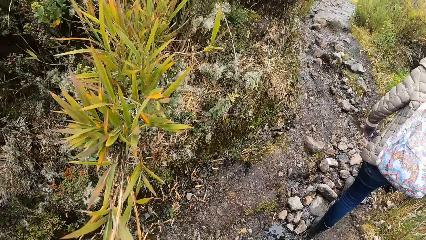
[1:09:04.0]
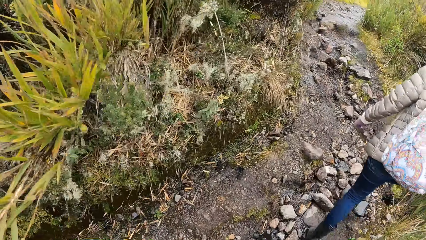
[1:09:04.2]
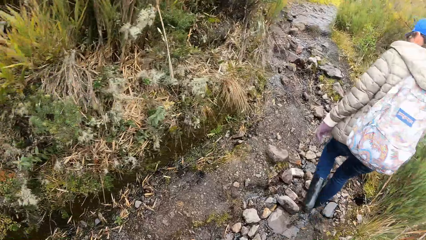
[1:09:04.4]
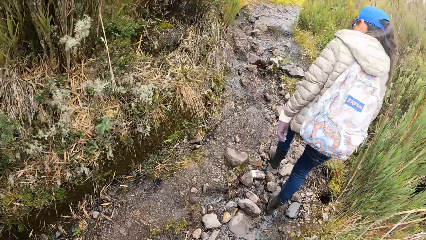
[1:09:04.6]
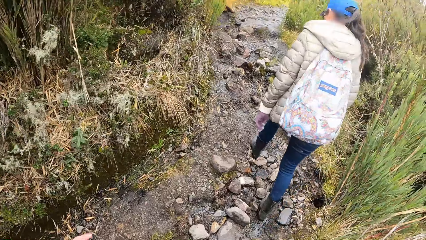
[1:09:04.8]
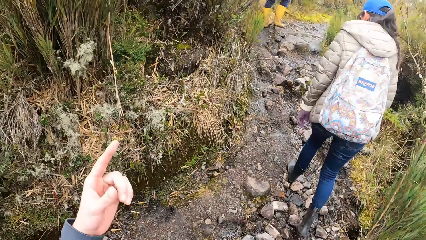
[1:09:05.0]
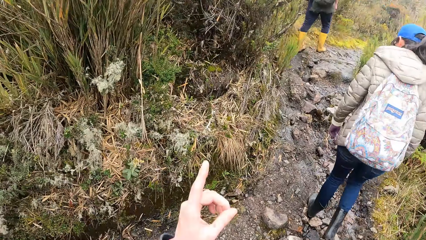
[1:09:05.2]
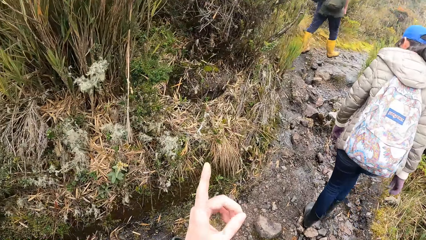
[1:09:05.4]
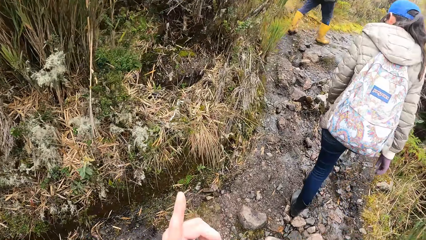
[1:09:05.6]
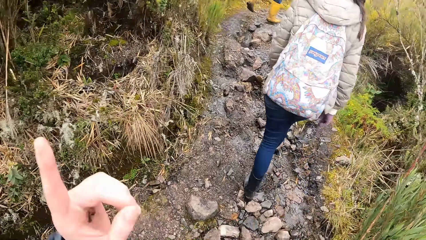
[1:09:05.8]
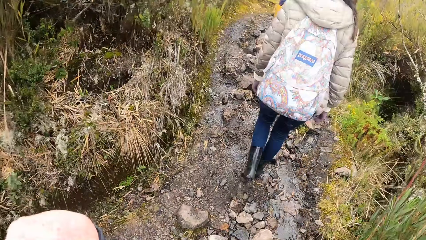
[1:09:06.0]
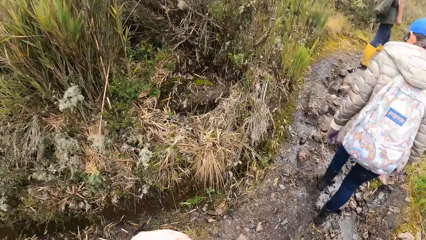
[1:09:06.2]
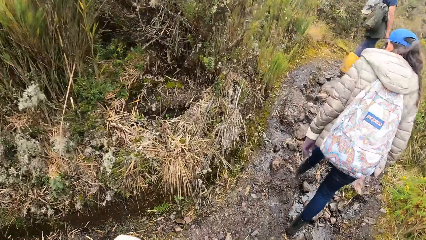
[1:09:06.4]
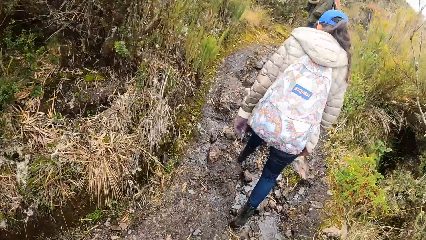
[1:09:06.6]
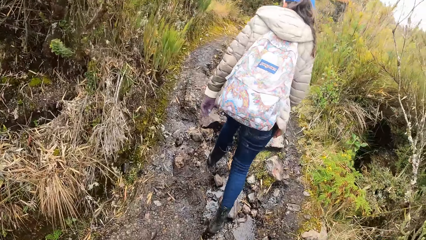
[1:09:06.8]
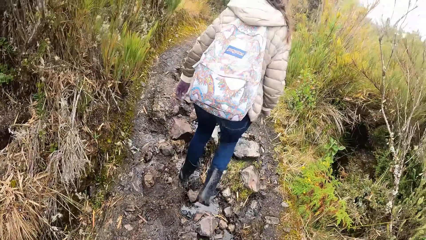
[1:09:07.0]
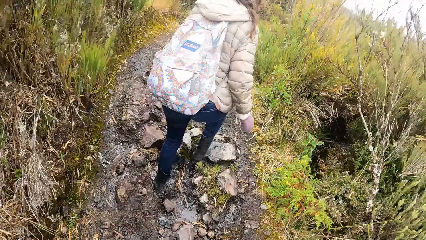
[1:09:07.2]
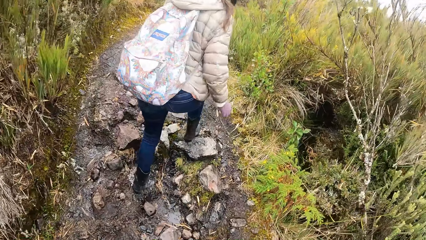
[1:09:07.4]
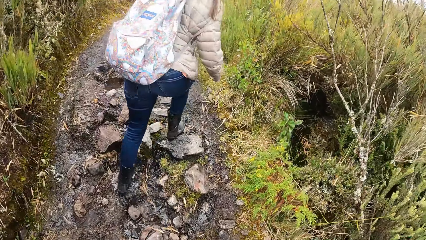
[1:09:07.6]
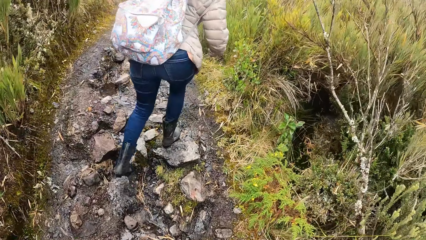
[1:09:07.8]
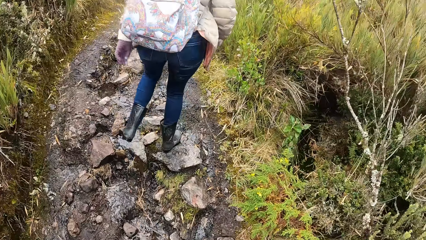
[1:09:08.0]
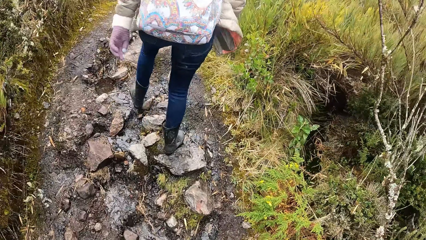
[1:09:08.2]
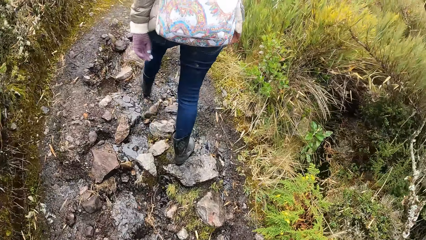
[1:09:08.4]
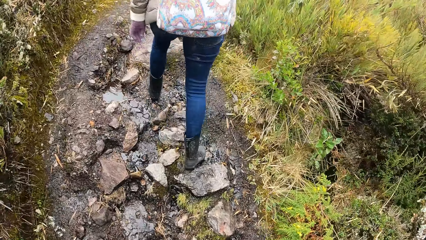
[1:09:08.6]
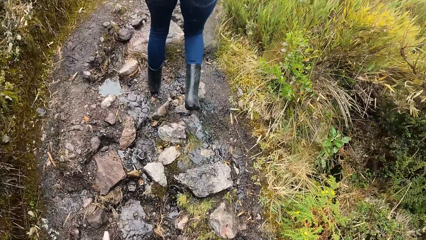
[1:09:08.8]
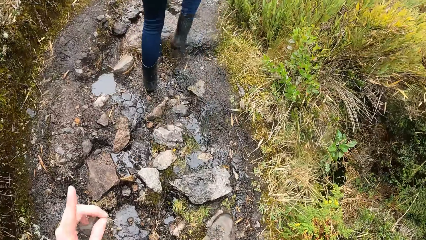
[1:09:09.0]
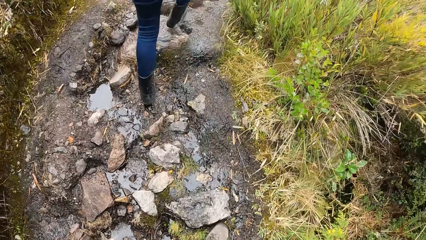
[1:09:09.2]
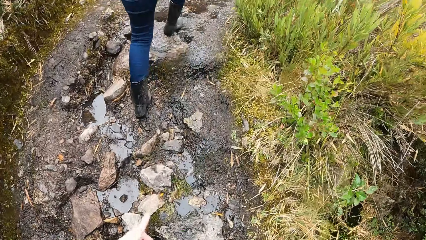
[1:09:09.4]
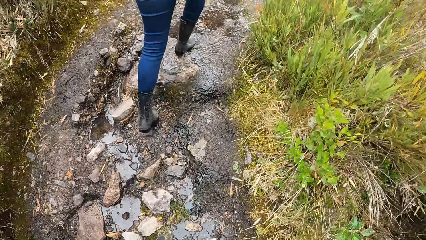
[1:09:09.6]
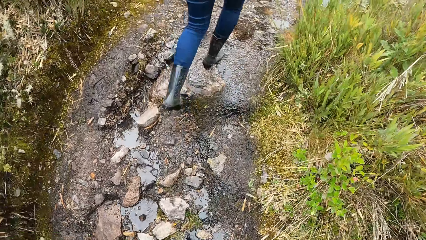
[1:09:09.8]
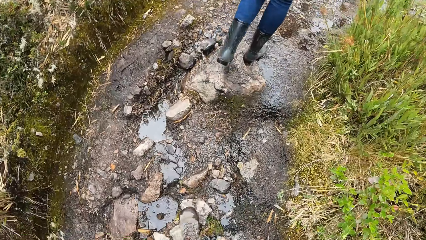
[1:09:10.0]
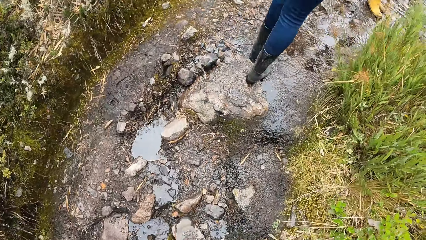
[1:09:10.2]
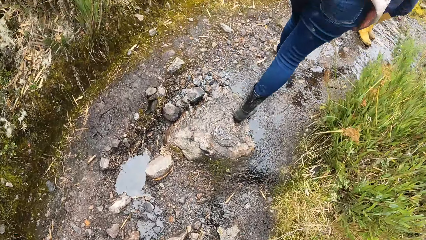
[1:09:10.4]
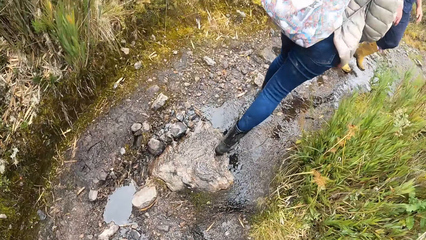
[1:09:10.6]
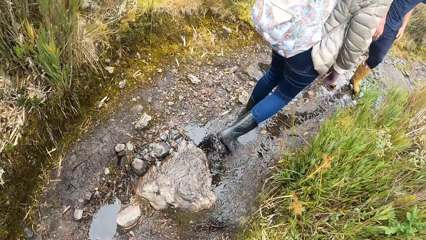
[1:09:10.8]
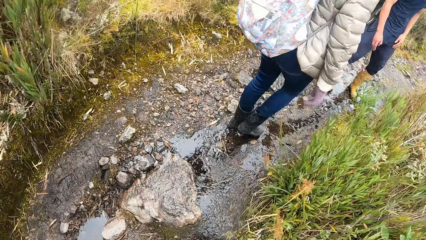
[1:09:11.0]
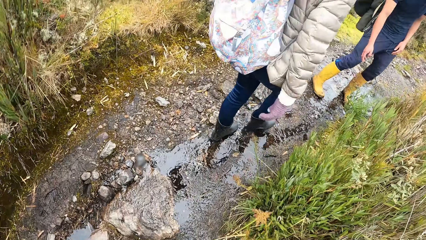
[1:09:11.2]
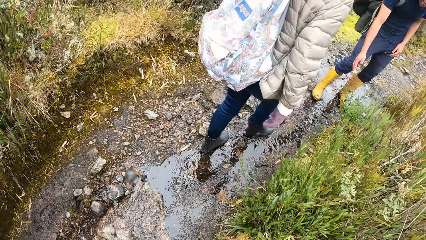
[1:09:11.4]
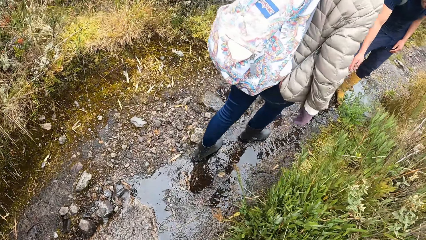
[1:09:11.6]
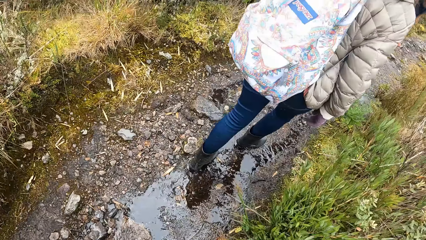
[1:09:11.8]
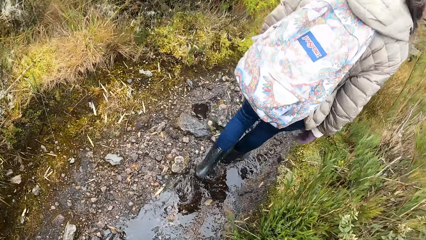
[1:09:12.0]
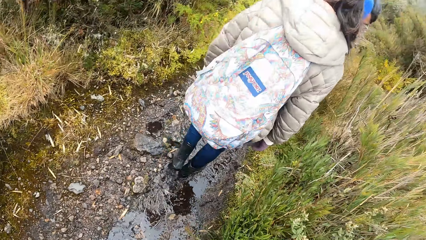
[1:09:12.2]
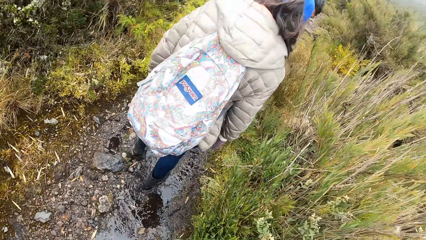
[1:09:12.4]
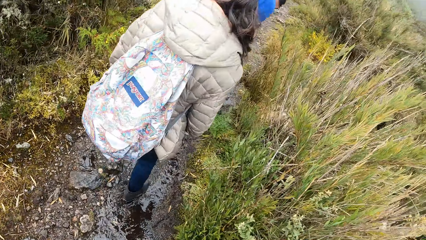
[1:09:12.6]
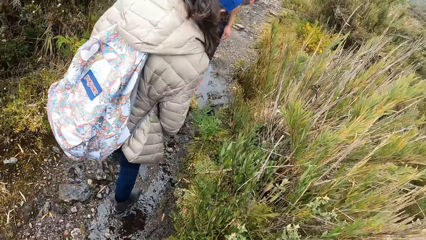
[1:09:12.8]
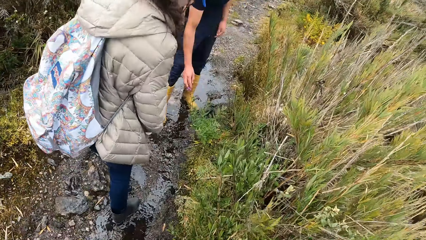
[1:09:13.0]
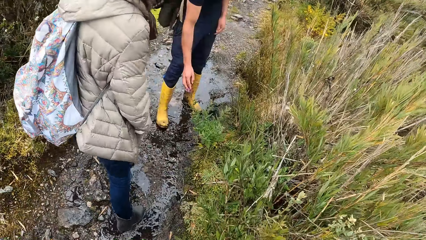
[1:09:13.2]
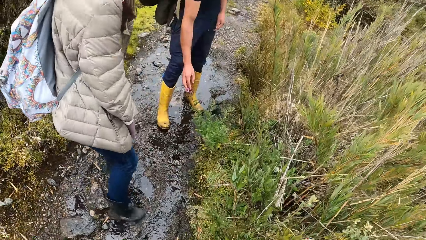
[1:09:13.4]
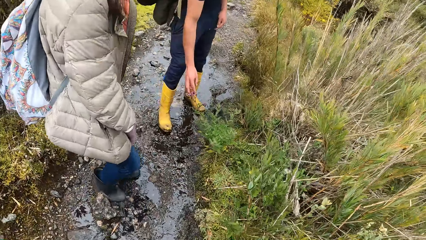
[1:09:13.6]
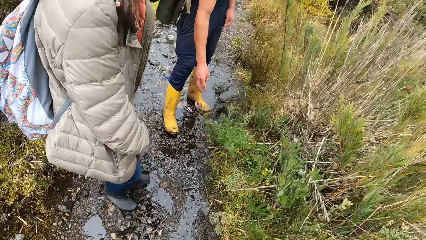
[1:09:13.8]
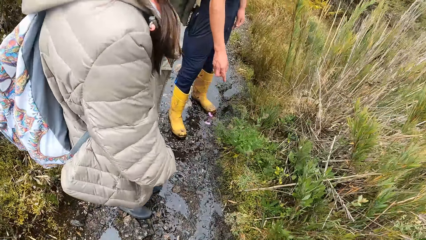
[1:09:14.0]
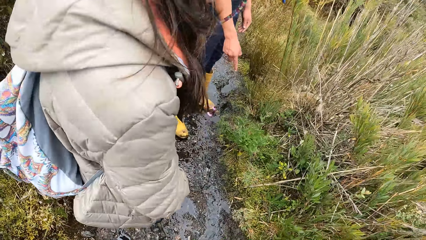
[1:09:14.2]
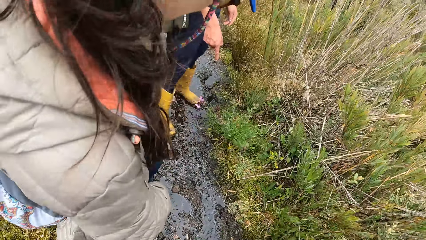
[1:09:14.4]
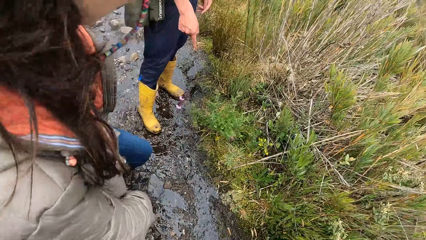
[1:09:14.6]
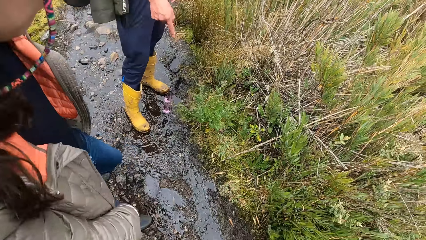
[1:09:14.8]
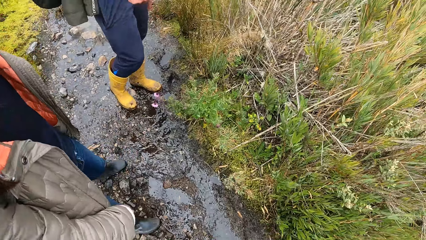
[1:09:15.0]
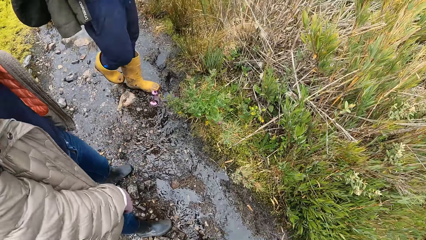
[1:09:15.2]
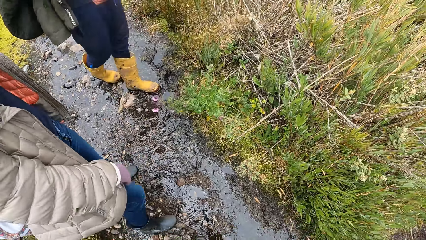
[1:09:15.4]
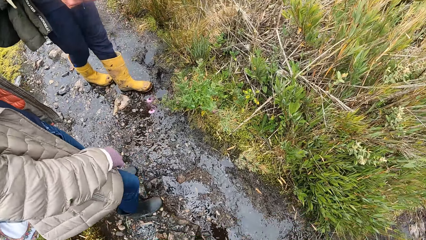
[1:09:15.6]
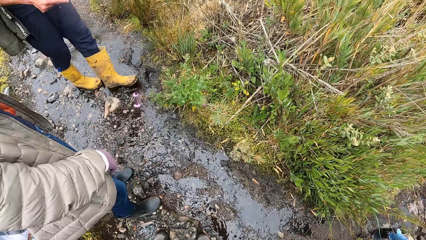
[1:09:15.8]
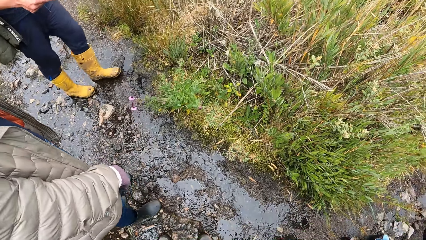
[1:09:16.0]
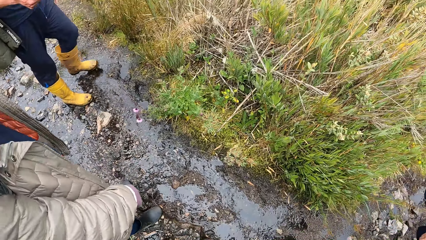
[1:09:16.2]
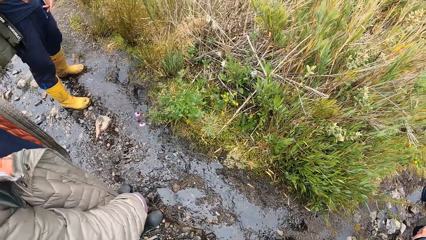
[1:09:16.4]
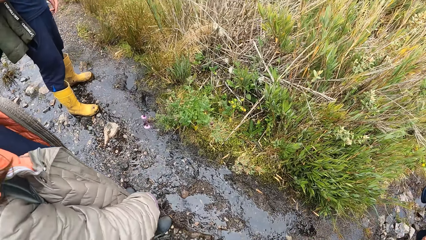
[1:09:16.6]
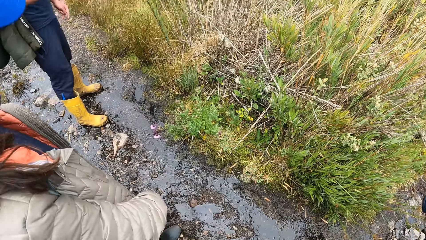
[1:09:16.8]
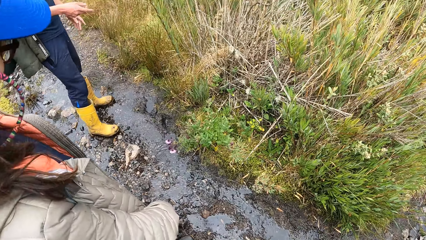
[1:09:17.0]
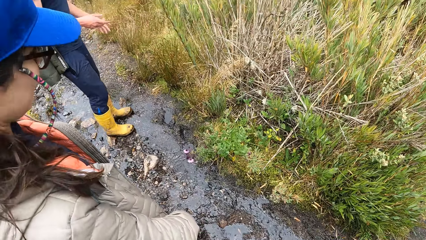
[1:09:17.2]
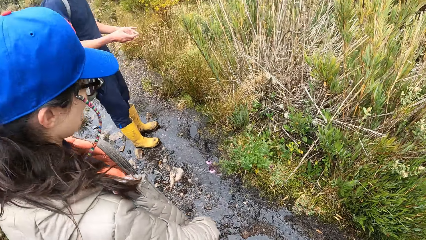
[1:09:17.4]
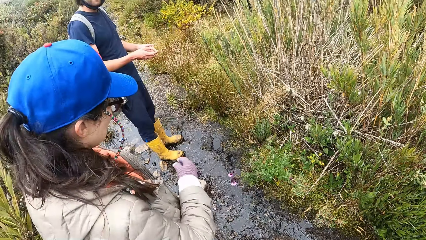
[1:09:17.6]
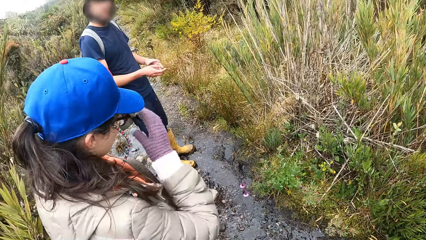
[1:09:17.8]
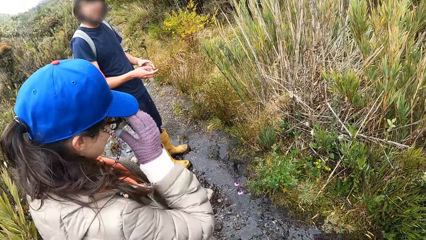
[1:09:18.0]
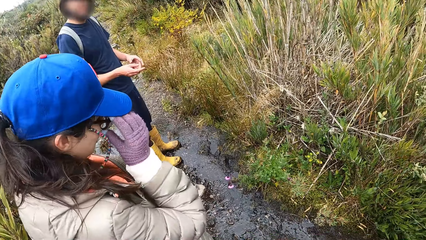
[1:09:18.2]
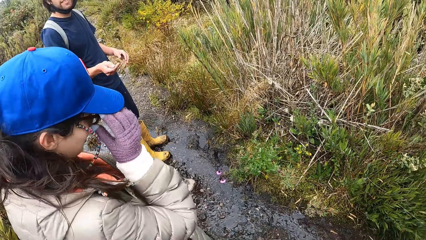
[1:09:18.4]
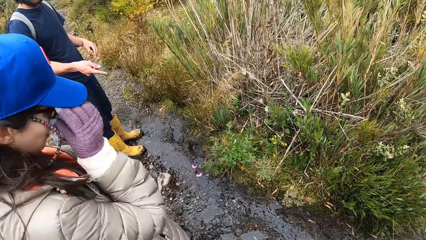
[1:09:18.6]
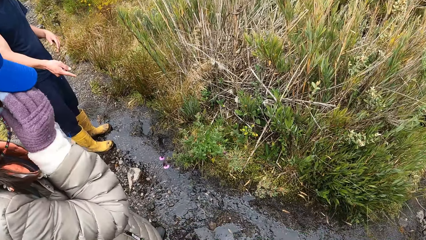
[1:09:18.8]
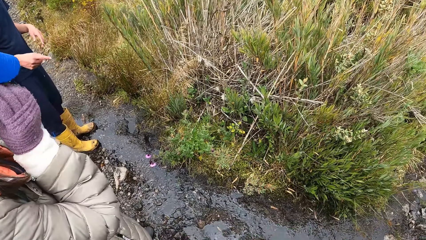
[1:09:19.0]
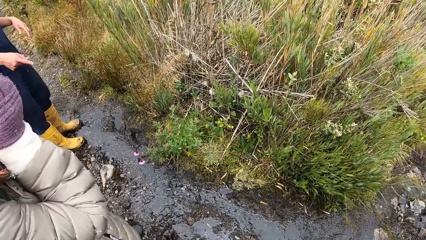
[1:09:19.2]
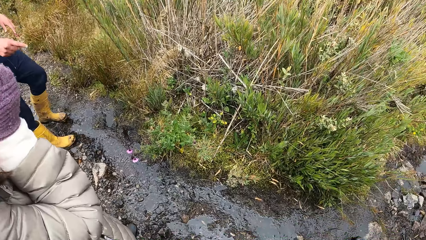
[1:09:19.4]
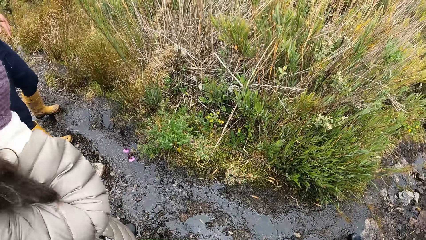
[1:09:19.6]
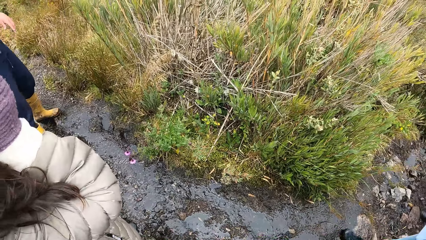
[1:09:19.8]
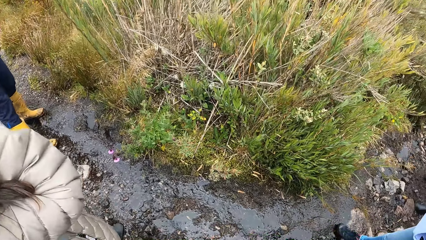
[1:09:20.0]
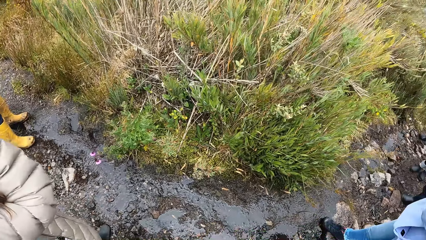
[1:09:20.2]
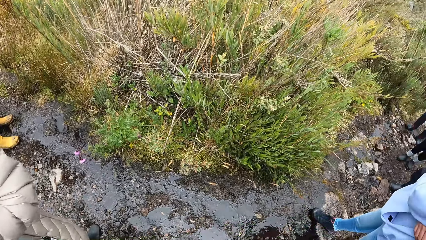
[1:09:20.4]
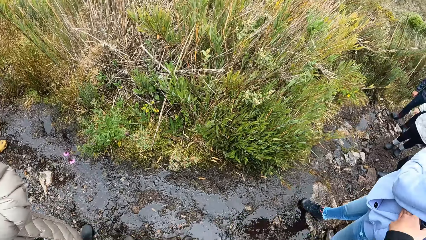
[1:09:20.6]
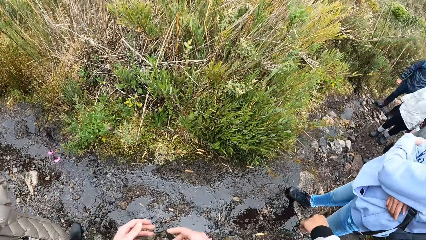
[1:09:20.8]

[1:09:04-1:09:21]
The camera wearer looks at a plant. They point at the plants. A woman touches a plant. A man touches a plant with his right hand. Another woman adjusts the glasses. The other woman touches her glasses with her right hand. The camera wearer looks at the colleagues.
